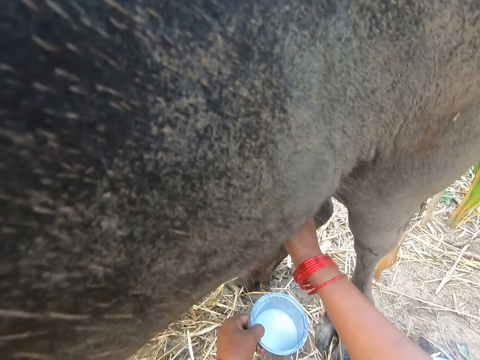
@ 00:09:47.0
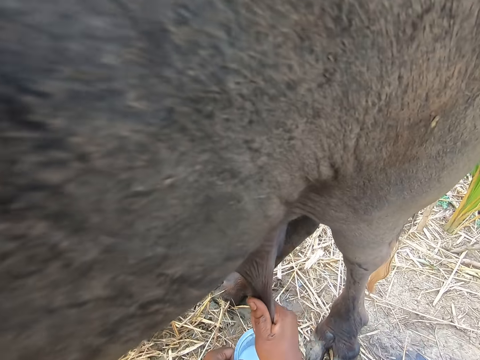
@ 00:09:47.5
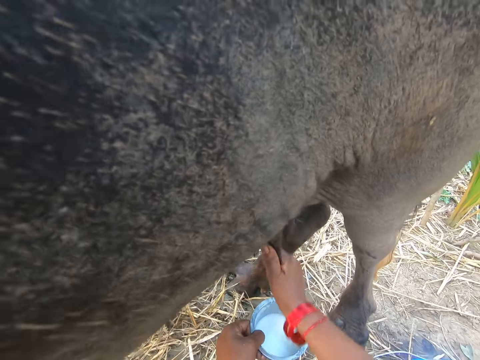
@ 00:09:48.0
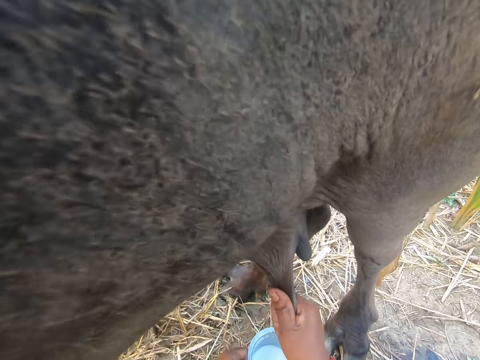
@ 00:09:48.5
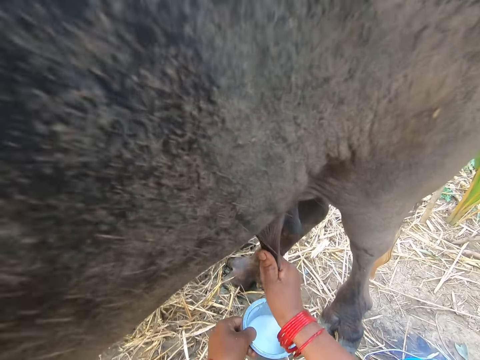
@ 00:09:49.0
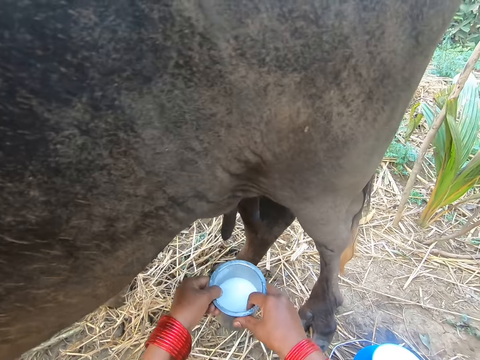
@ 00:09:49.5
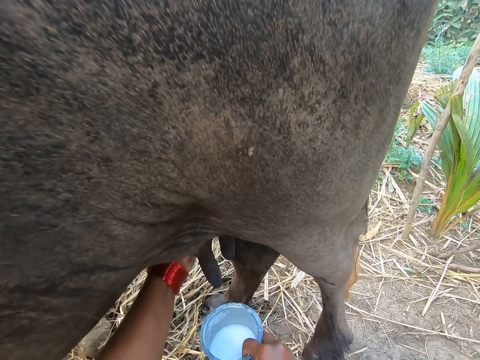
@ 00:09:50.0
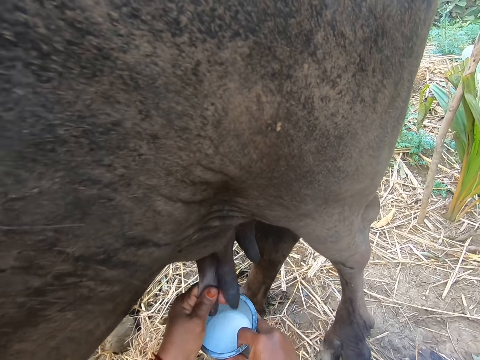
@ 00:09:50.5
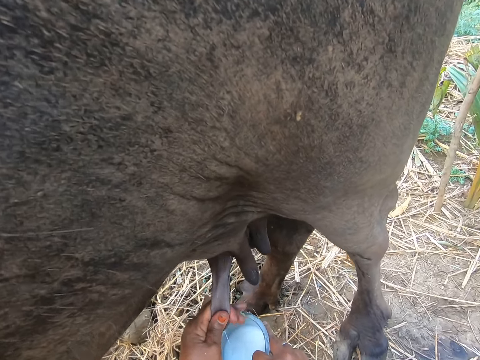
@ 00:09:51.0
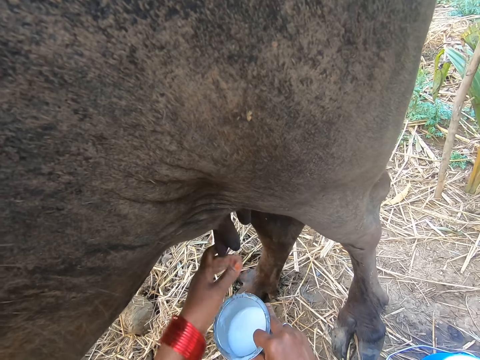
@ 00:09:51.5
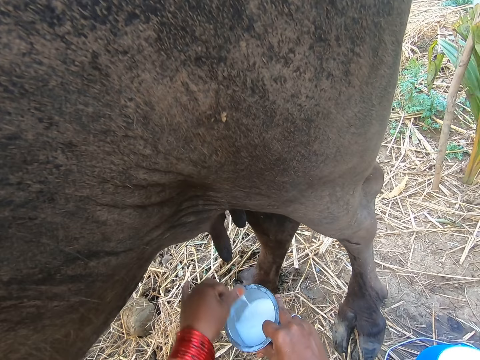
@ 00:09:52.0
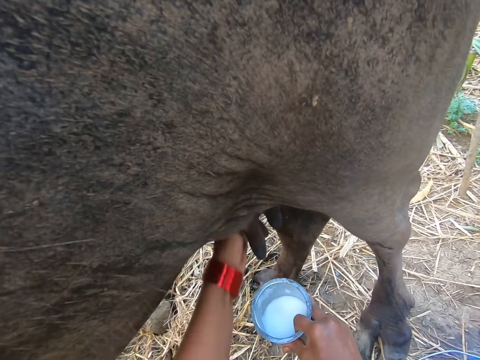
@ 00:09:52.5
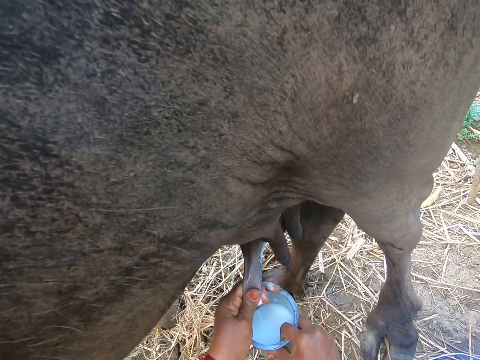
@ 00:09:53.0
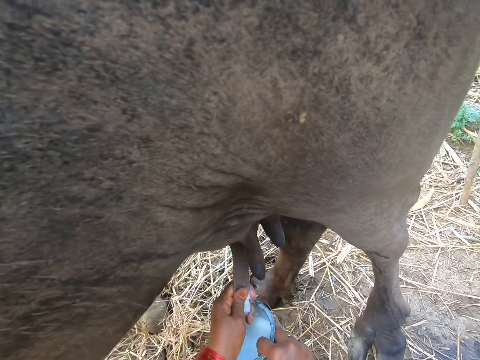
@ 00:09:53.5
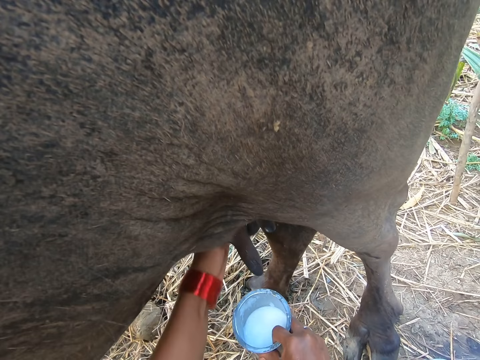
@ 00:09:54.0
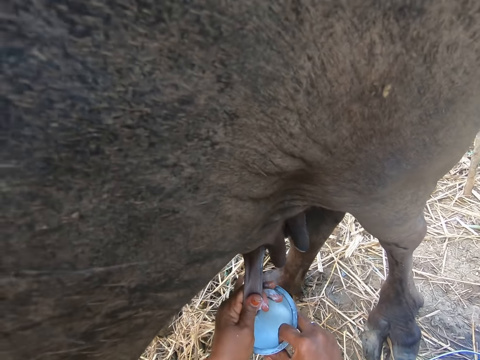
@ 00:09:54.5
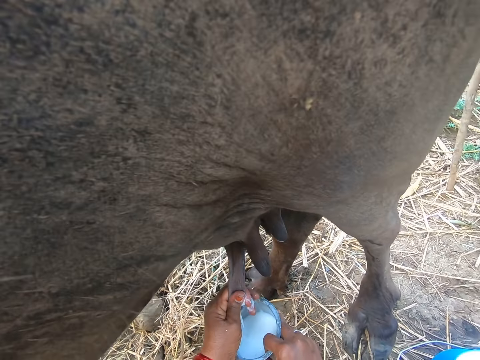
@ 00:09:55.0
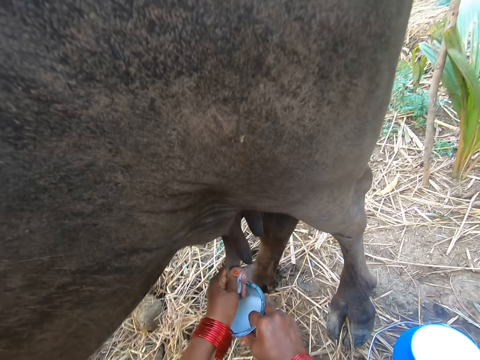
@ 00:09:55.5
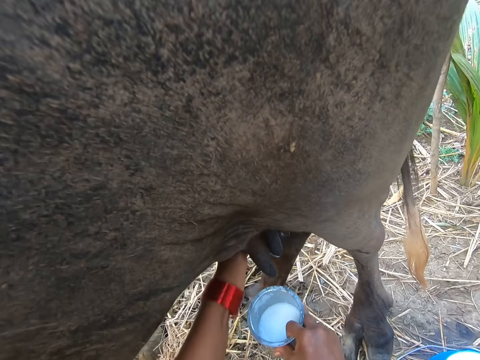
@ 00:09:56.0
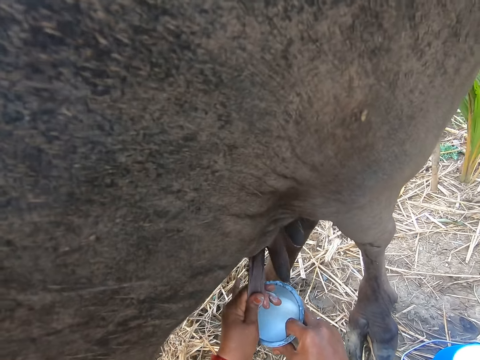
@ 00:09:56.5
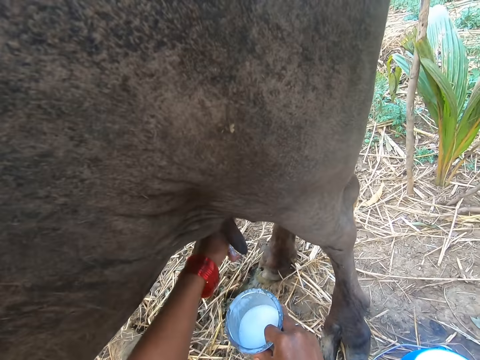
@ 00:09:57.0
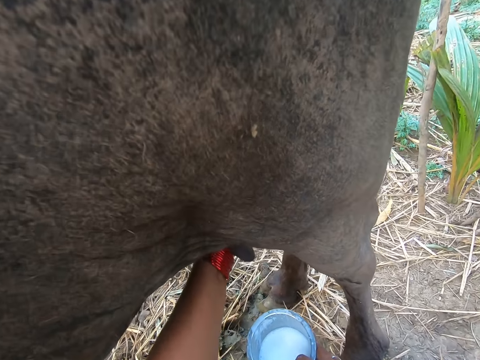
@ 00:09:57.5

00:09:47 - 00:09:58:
The camera wearer passes the cup from her left hand to her right hand. She milks the cow. She touches the milk. She removes dirt from the milk in the cup with her left hand. She milks the cow.

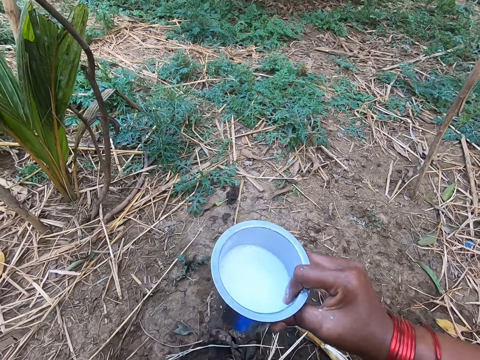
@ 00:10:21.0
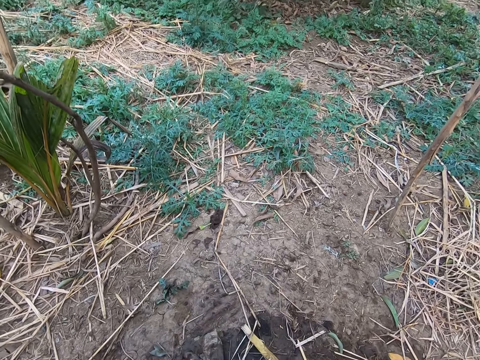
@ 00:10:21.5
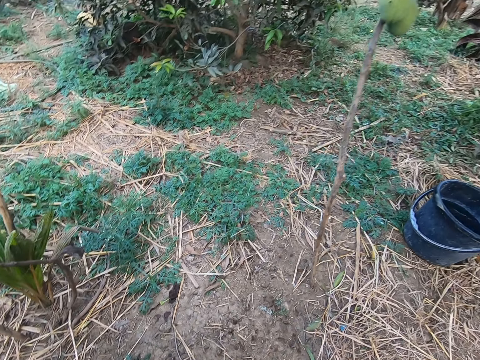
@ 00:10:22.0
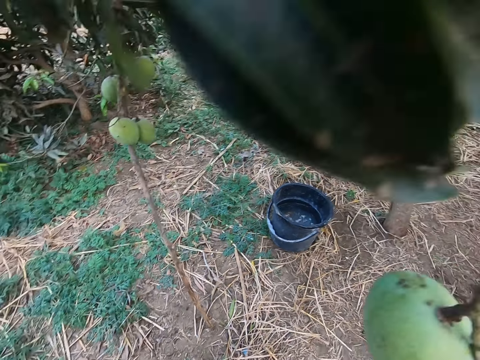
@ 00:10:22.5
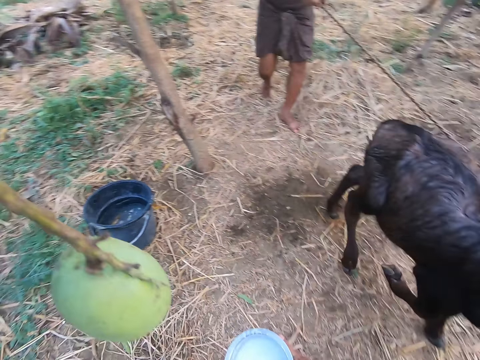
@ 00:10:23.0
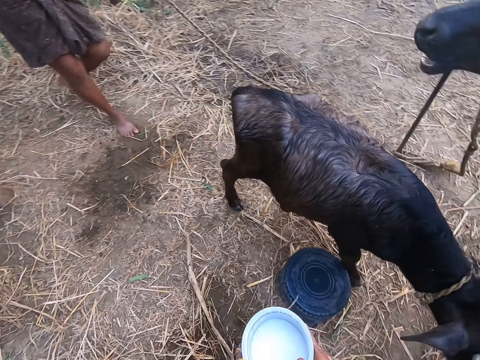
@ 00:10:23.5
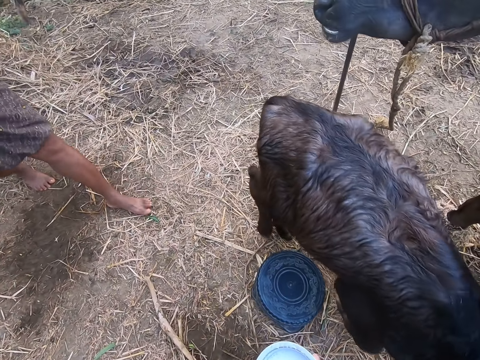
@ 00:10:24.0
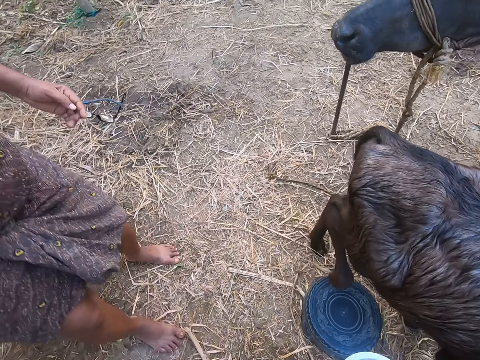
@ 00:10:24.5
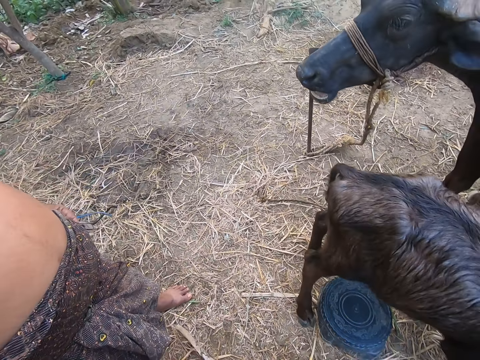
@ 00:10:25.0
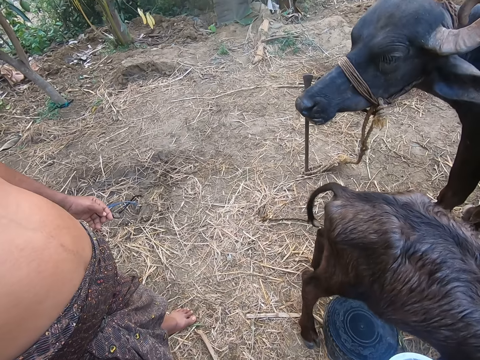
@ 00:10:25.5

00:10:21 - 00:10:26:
The camera wearer stands up and turns around. A man walks by the camera wearer.
